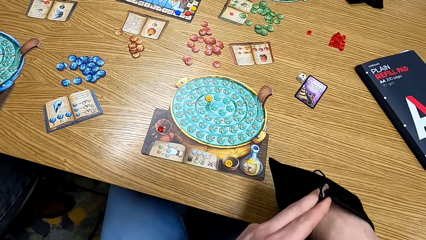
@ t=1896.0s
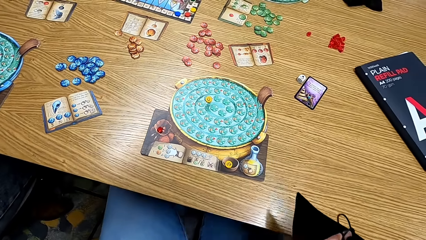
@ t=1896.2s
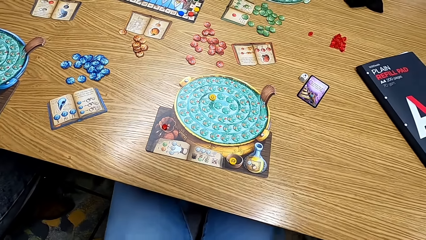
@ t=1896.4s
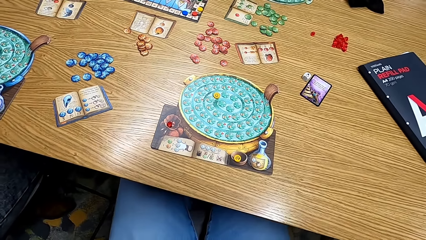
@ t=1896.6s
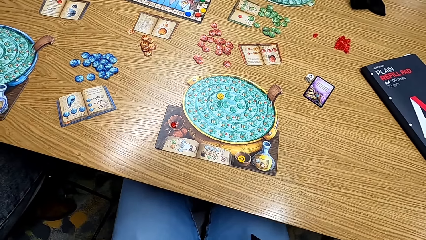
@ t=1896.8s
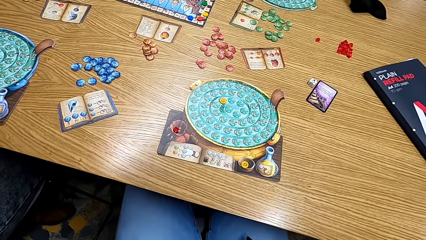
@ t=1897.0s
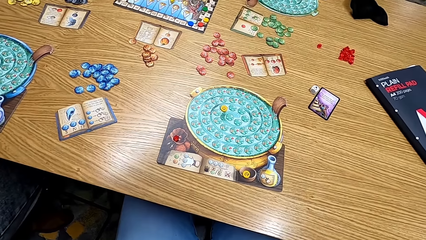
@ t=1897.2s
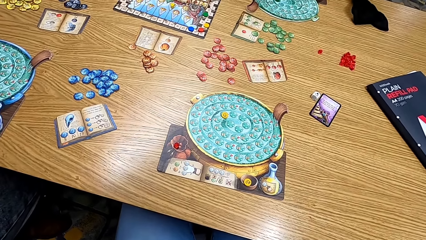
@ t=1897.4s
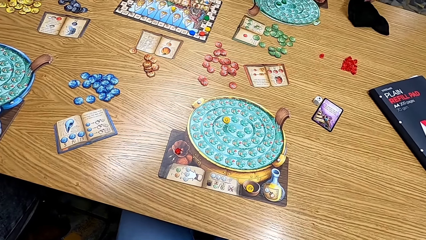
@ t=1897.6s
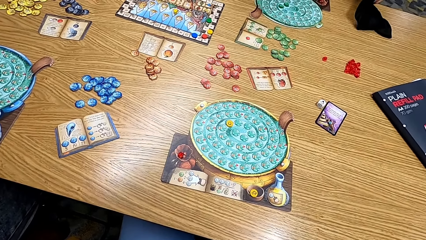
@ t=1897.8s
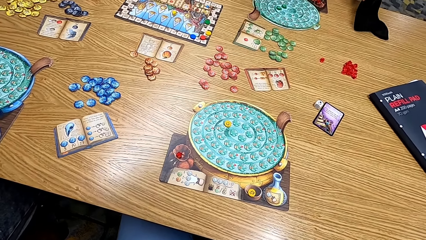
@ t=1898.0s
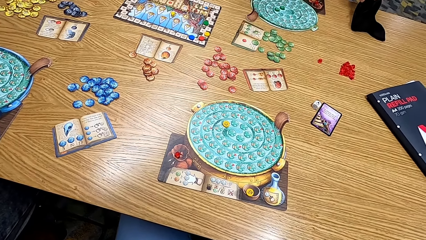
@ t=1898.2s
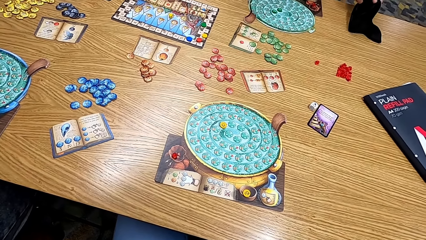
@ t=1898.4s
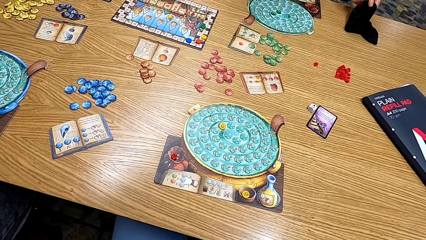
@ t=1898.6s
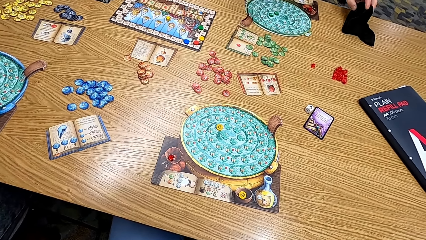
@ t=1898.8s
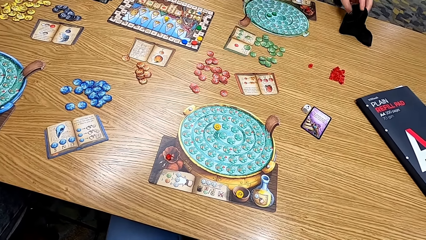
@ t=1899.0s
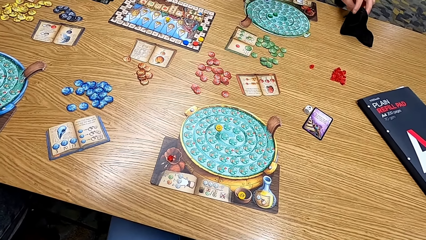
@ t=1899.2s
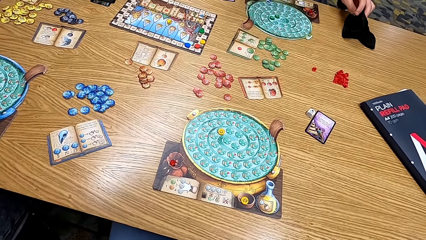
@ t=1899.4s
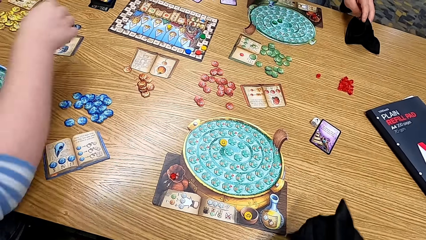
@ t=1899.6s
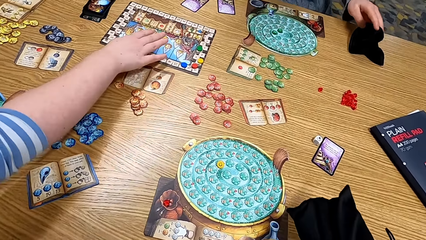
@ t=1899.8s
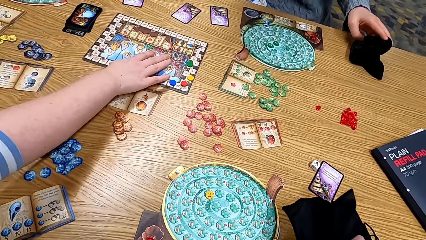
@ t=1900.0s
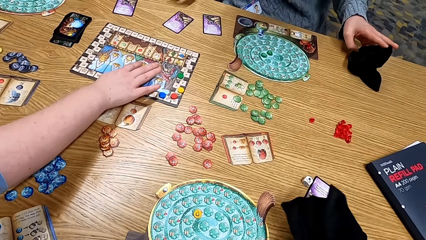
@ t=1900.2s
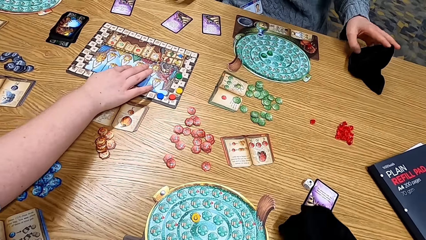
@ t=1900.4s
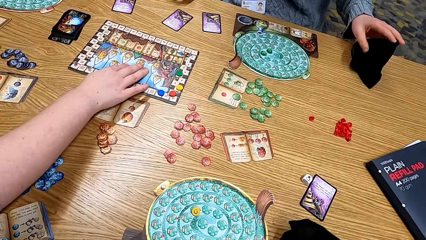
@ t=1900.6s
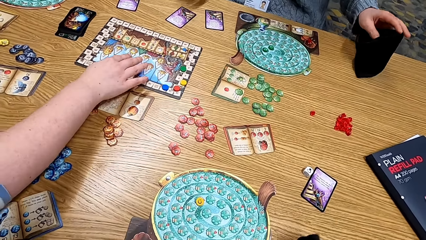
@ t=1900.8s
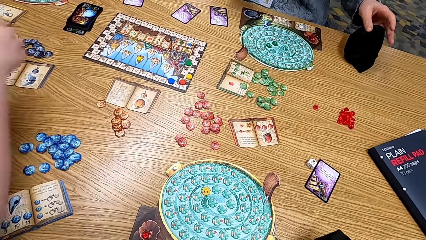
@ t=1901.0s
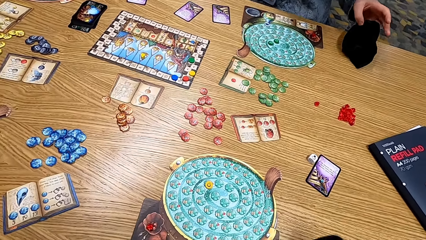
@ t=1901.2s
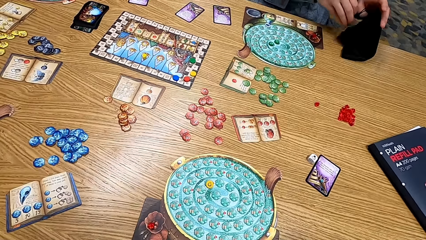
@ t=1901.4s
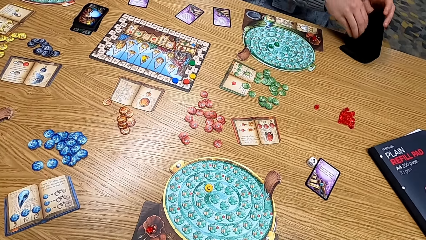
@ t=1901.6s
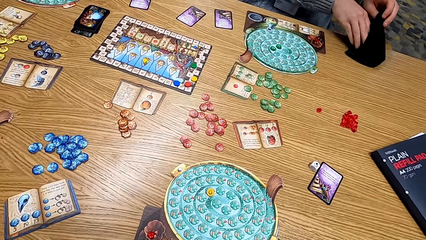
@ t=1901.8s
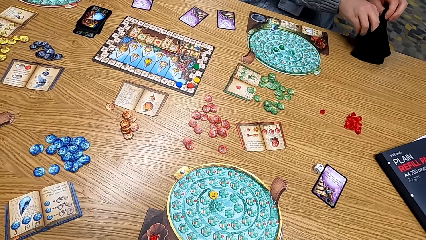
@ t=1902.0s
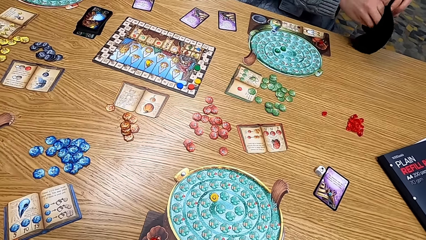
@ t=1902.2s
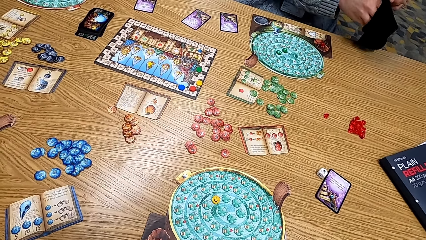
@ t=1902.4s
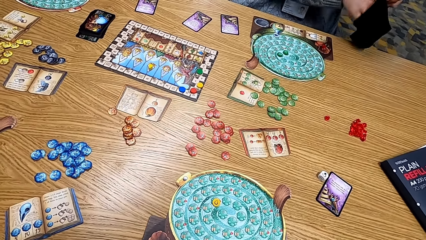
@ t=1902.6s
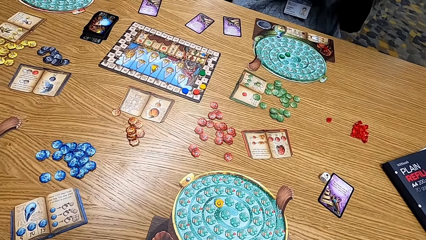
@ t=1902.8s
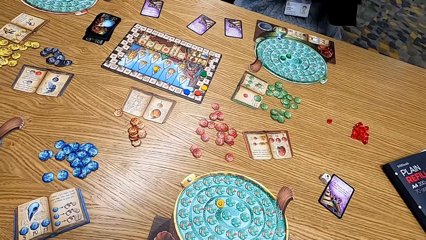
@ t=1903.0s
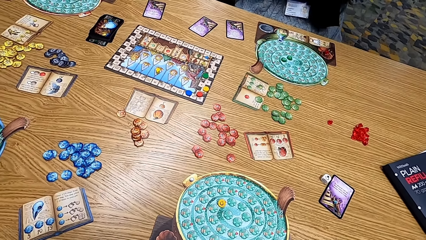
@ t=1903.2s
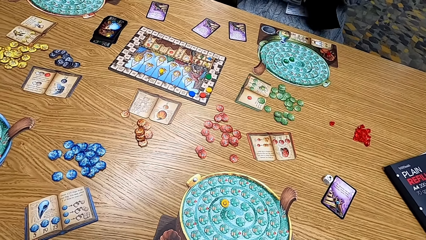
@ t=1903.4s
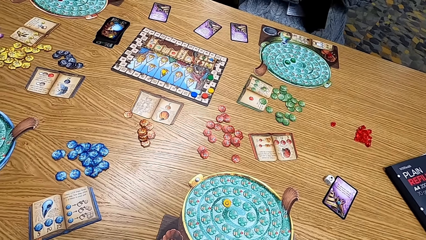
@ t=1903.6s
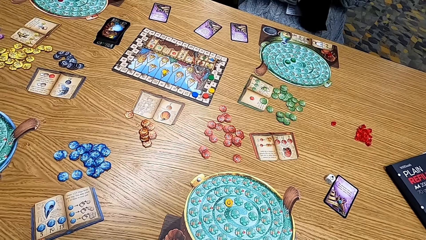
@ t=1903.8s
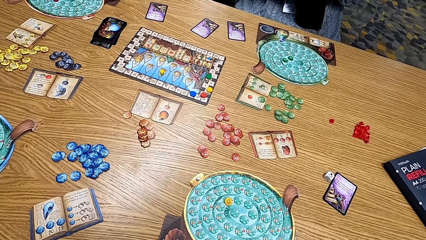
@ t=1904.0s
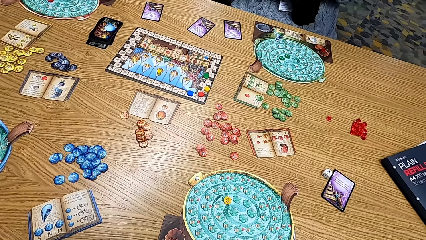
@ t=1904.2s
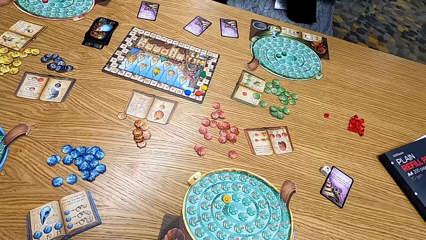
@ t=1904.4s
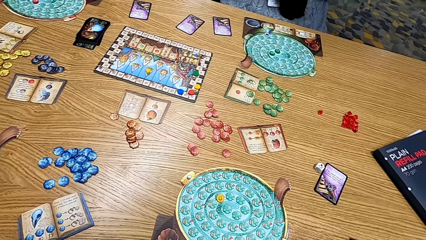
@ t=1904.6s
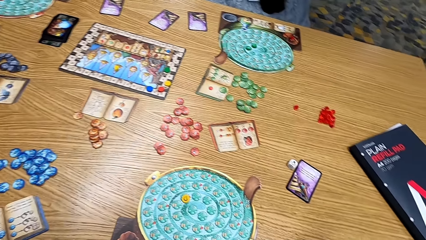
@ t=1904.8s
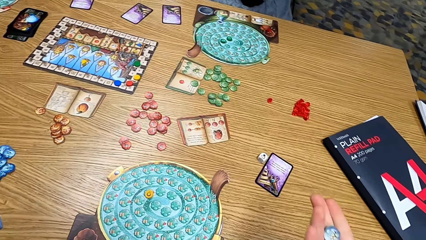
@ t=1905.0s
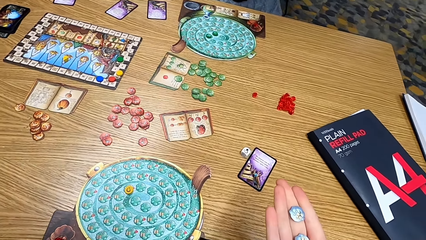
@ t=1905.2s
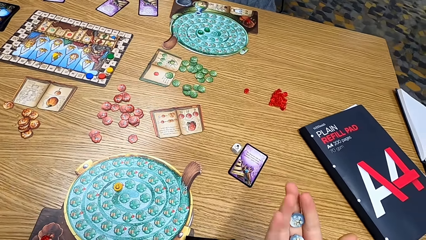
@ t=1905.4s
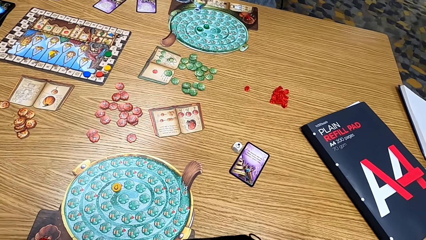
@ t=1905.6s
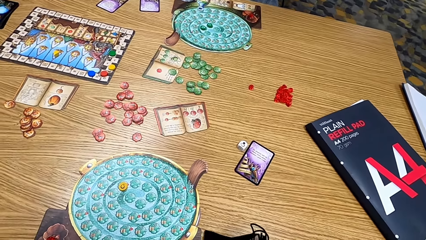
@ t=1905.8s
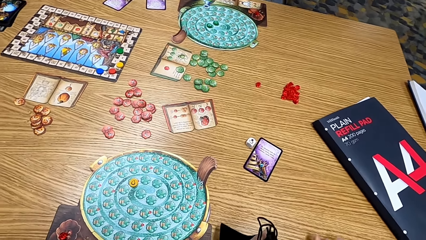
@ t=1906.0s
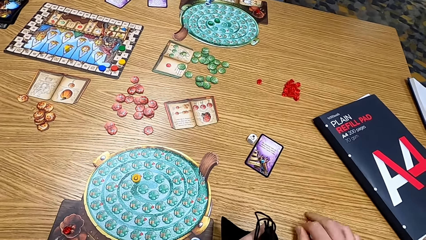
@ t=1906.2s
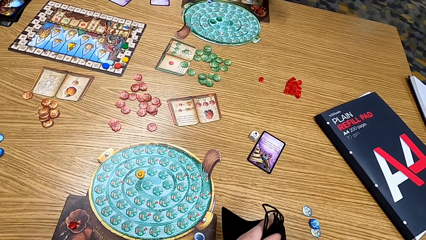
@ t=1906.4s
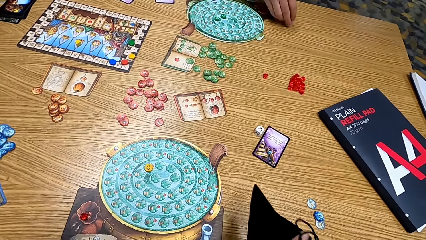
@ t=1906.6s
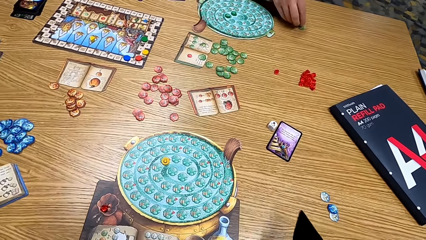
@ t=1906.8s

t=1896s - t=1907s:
The camera wearer looks at the table. A man picks up the black bag. A lady touches the scoring track. The man puts the cards in the bag and picks the cards from the black bag. The camera wearer looks at the card on his hands. He puts the tokens on the table.

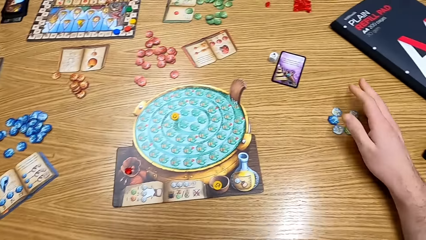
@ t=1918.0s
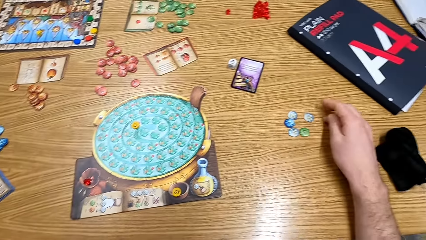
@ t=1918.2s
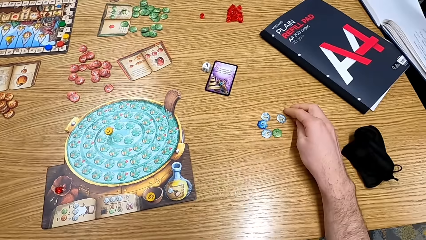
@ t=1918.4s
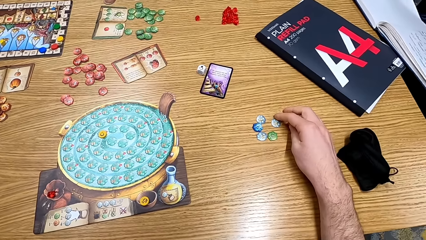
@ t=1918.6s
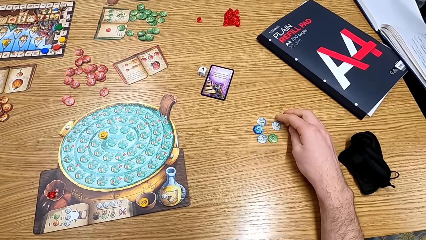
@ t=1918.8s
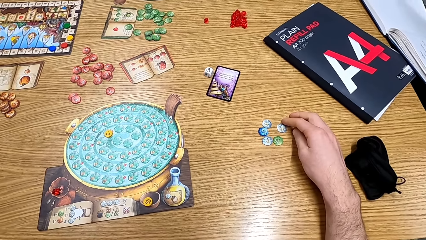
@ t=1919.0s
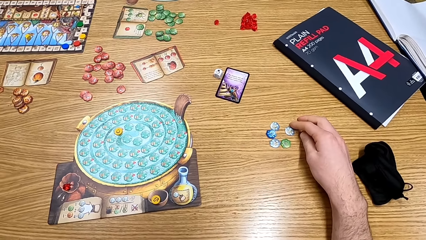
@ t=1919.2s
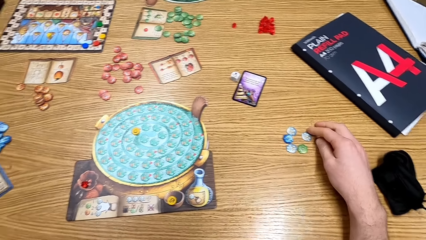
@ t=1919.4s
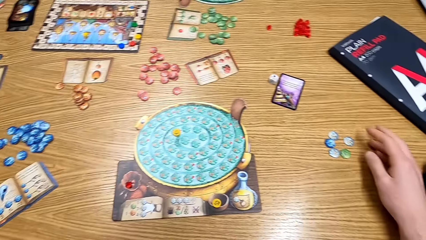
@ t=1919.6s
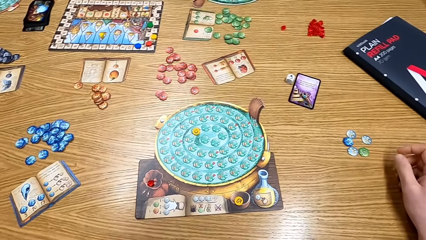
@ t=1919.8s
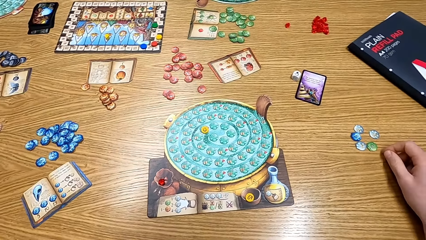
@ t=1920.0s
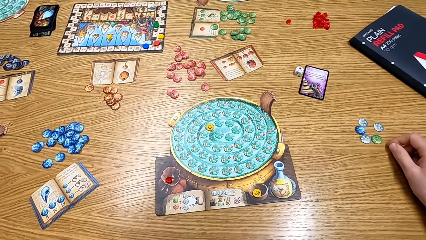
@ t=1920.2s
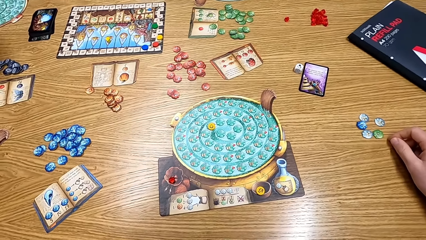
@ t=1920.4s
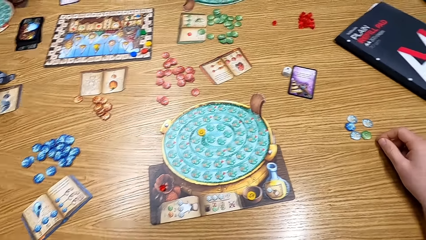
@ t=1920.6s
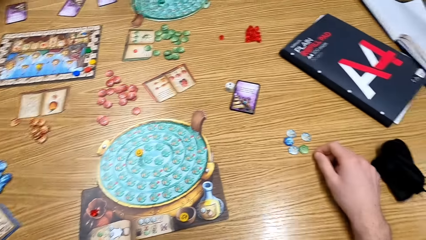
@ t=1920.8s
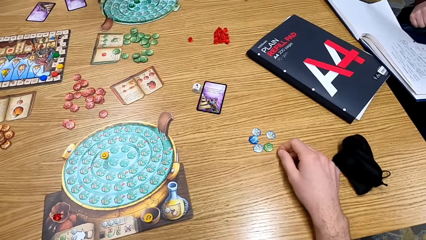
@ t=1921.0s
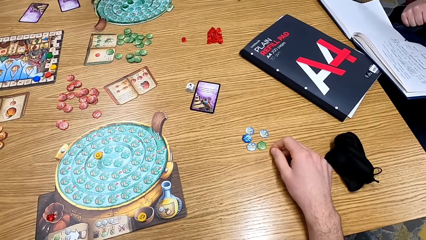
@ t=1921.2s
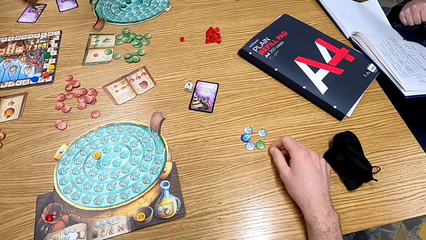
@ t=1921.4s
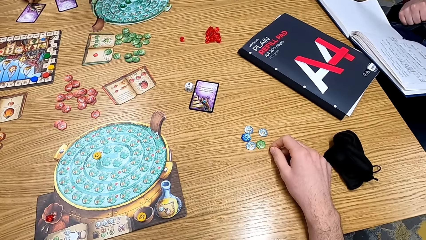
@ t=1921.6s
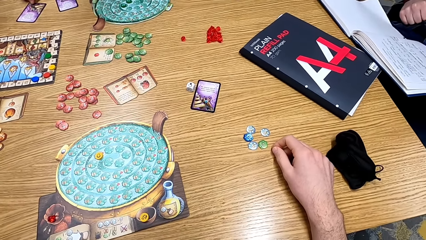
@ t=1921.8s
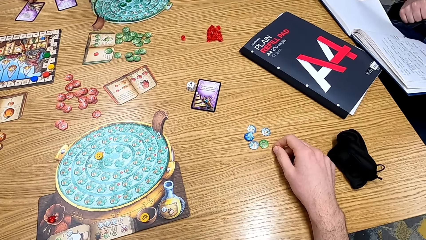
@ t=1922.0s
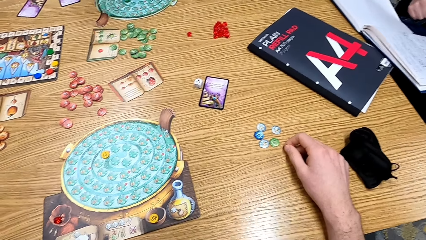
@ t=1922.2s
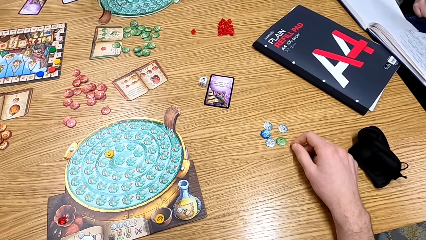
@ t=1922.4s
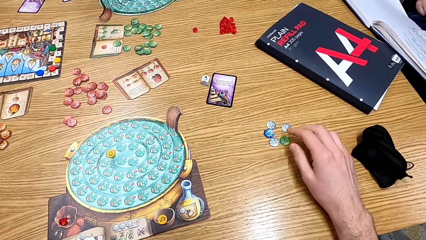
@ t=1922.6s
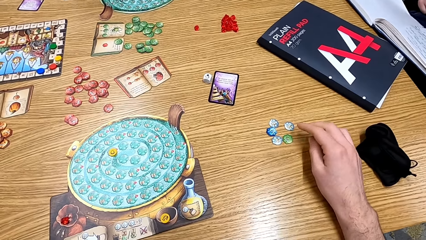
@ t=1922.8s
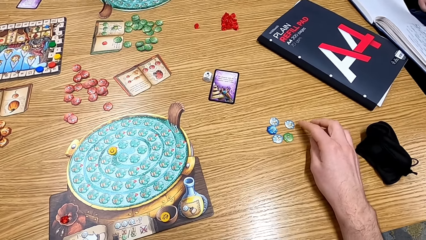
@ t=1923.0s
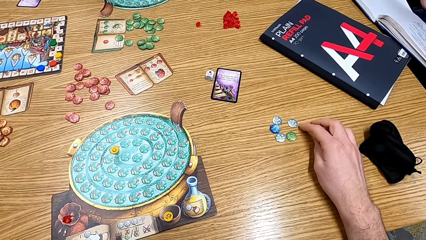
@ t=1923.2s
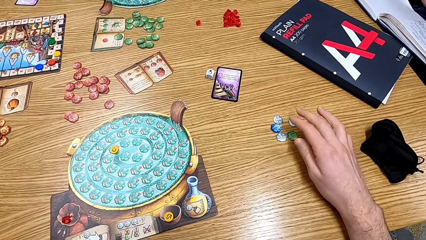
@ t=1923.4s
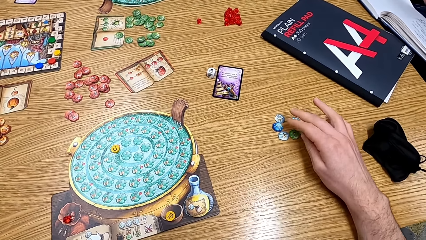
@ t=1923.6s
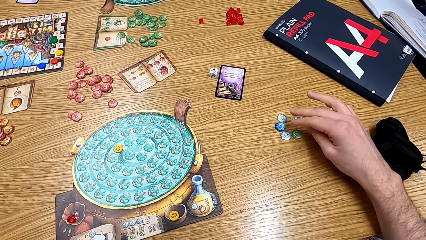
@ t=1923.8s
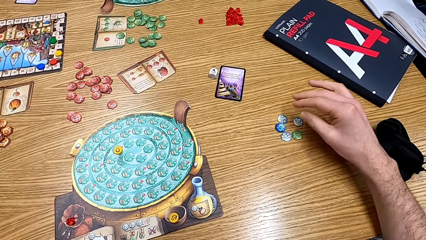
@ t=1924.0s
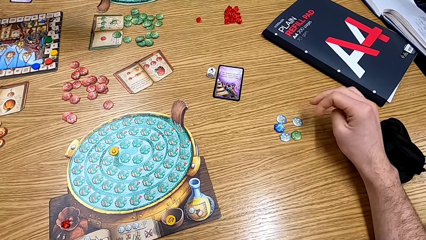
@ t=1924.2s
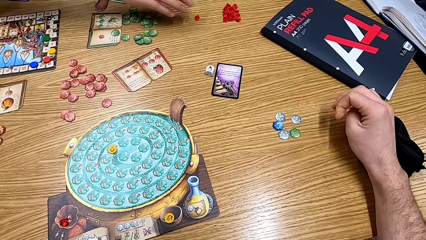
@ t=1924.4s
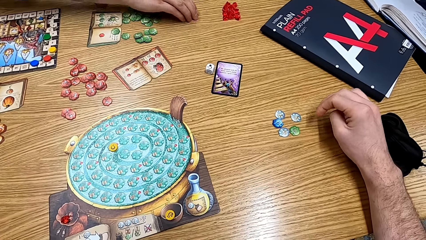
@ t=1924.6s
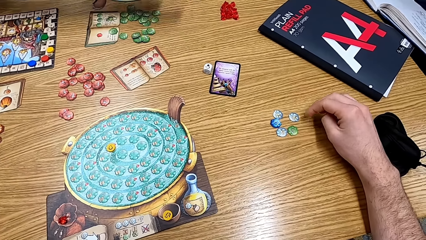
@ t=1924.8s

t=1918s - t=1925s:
The camera wearer looks around the table.
